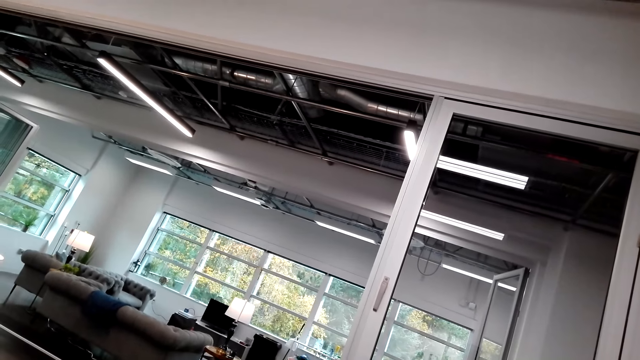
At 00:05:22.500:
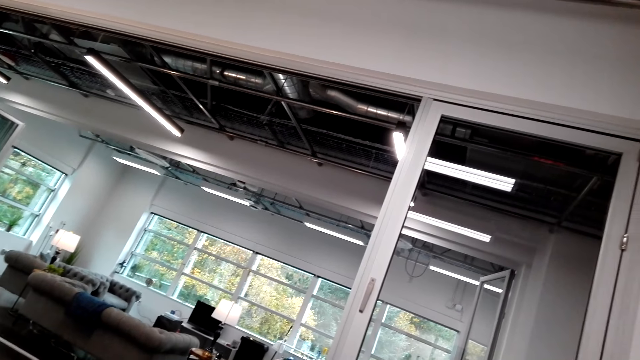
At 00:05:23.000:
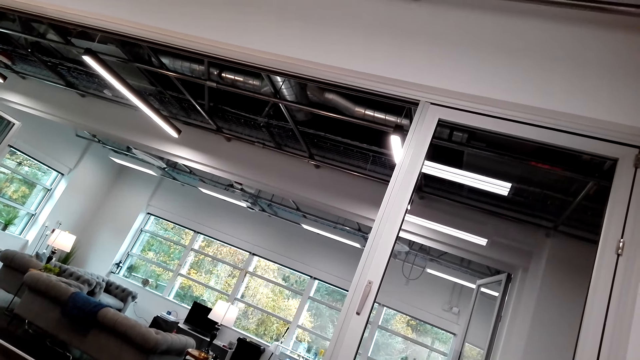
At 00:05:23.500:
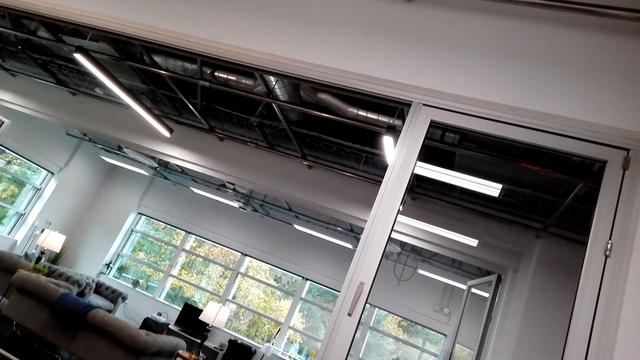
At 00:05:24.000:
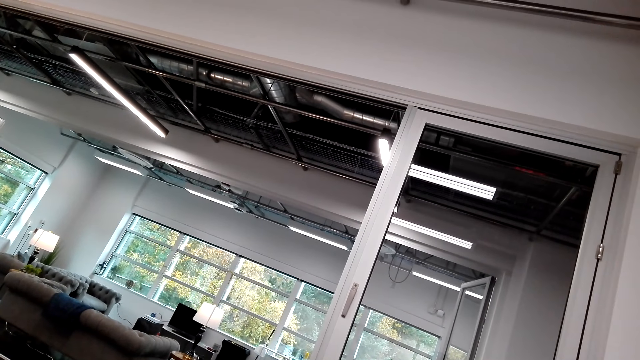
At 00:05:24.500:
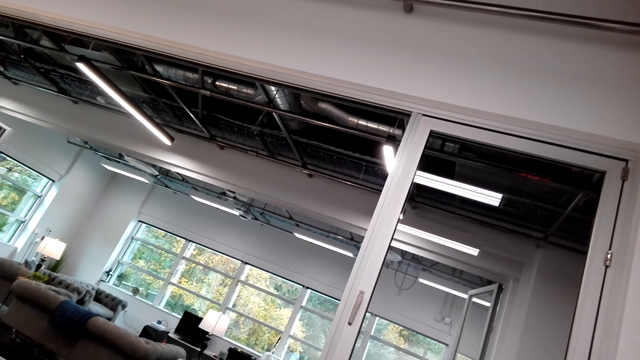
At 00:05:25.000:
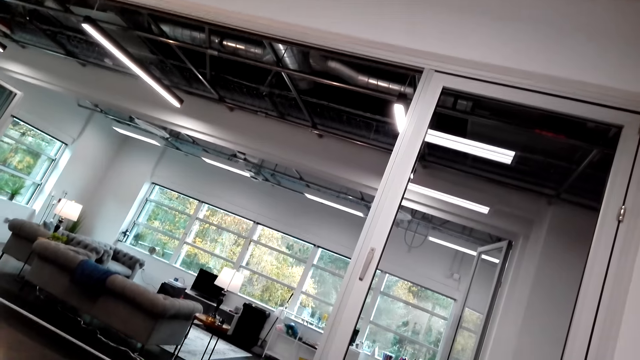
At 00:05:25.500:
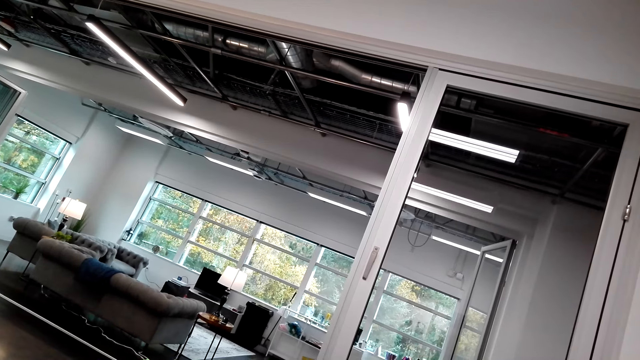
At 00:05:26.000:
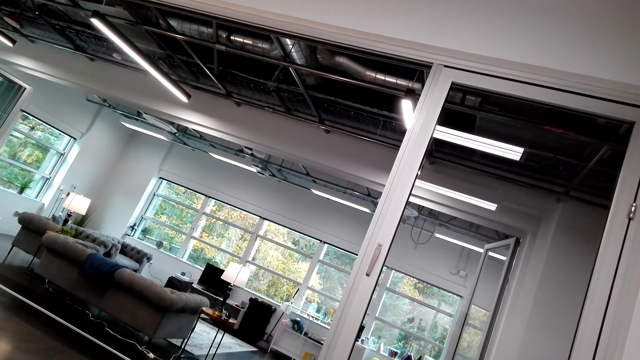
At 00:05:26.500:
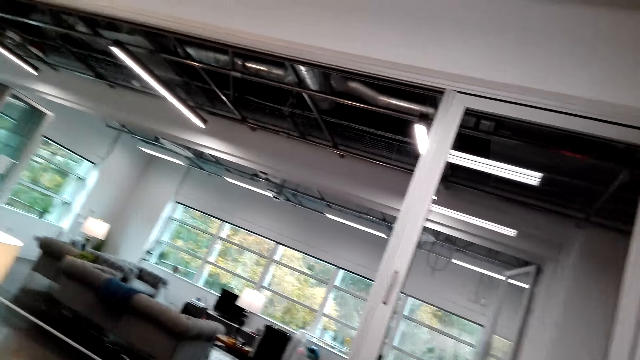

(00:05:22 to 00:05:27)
The camera wearer interacts with a woman.

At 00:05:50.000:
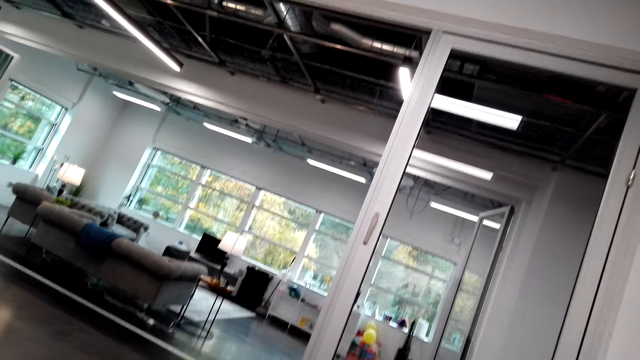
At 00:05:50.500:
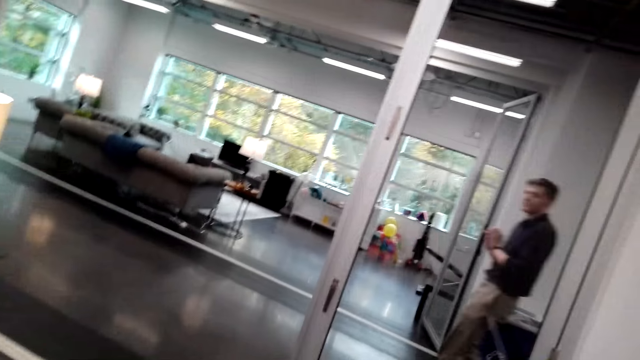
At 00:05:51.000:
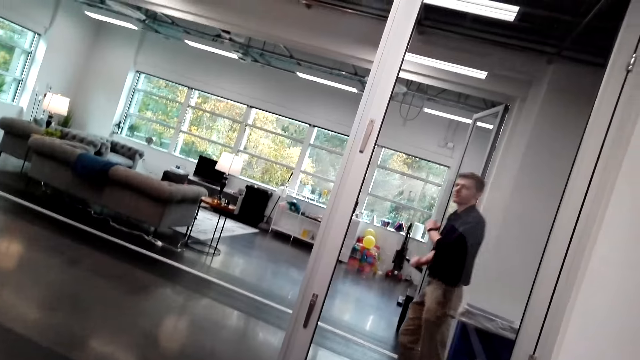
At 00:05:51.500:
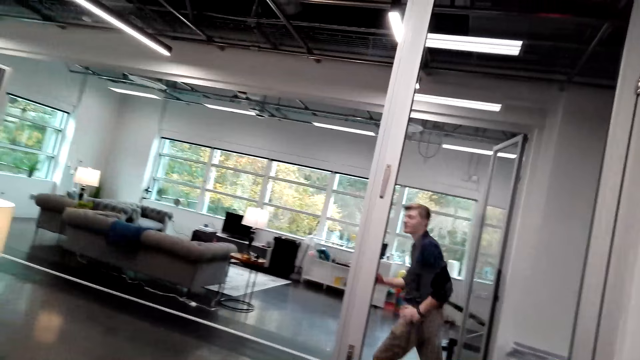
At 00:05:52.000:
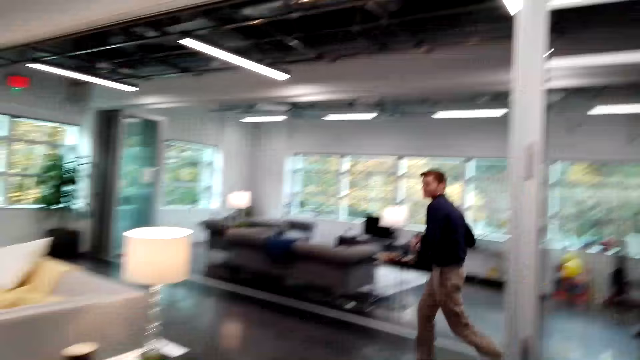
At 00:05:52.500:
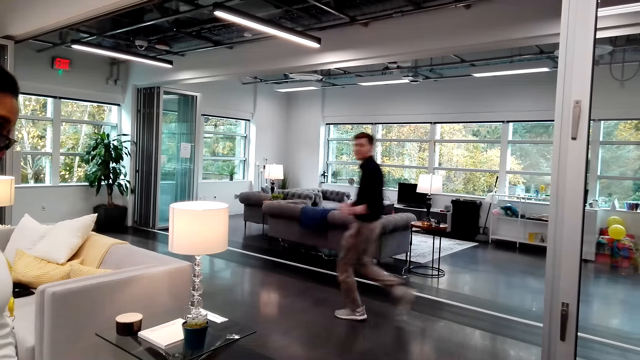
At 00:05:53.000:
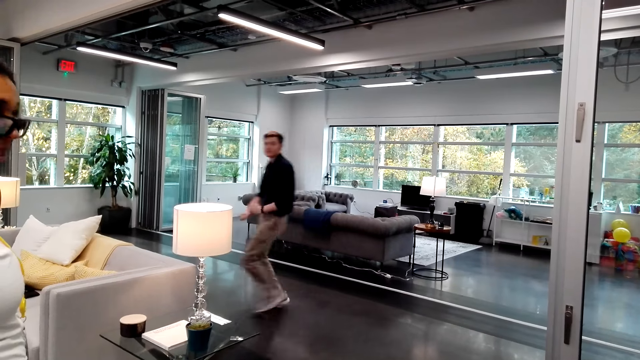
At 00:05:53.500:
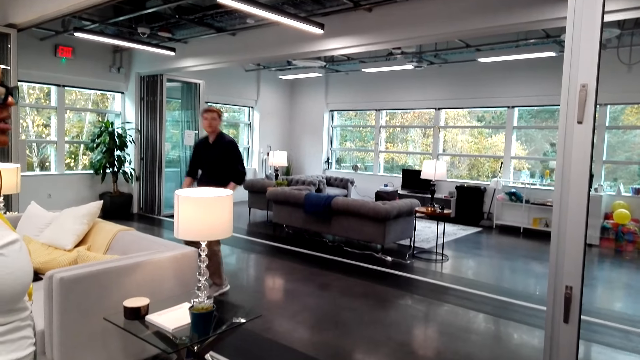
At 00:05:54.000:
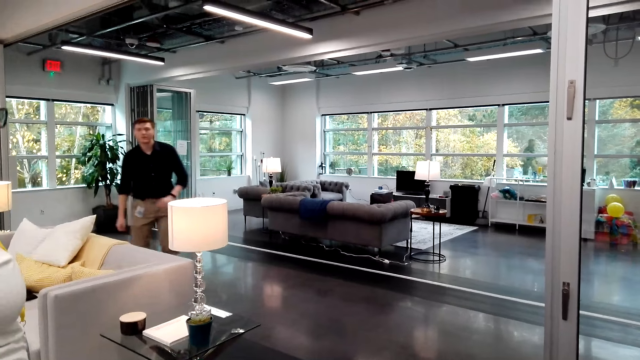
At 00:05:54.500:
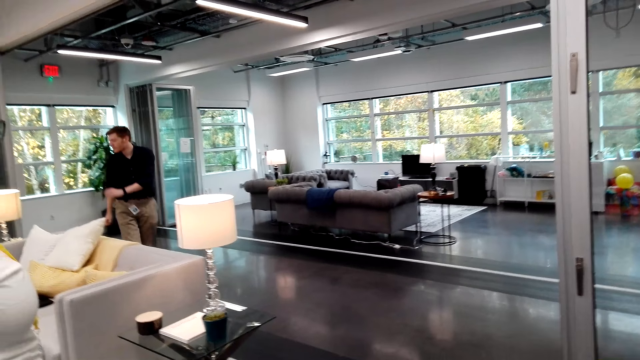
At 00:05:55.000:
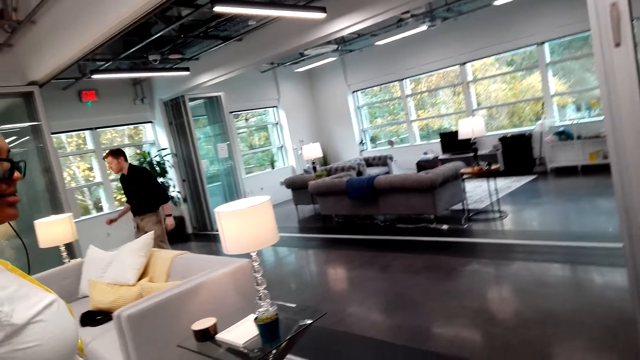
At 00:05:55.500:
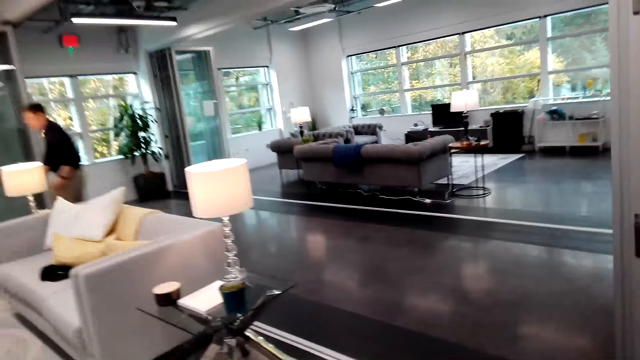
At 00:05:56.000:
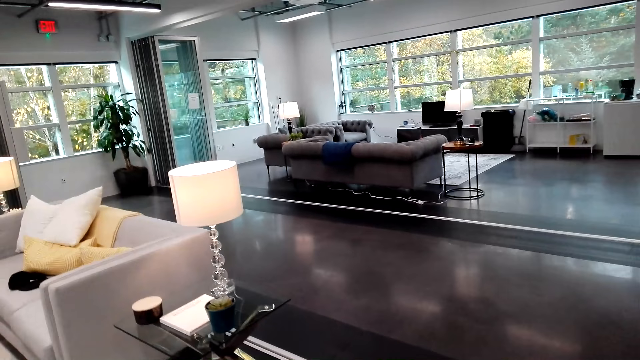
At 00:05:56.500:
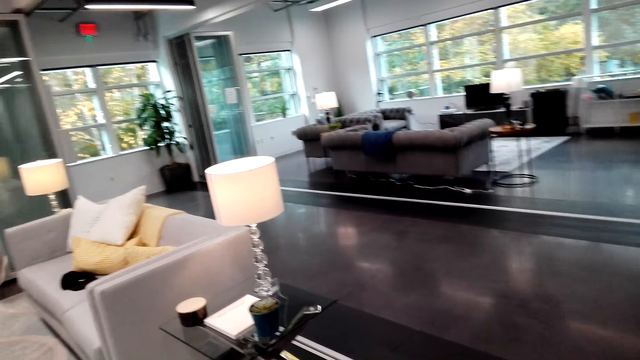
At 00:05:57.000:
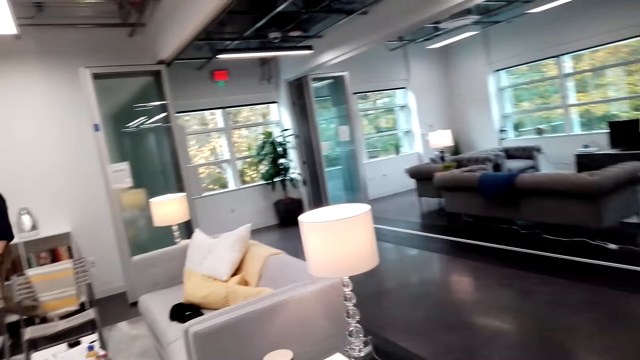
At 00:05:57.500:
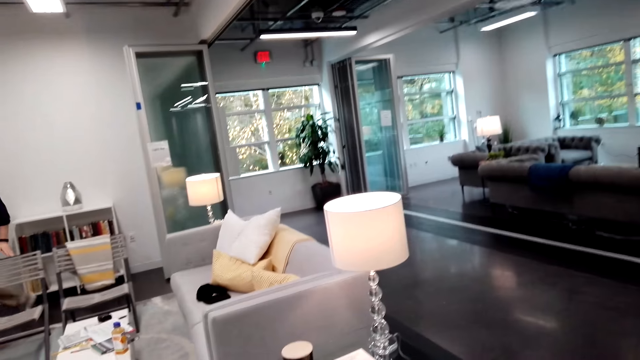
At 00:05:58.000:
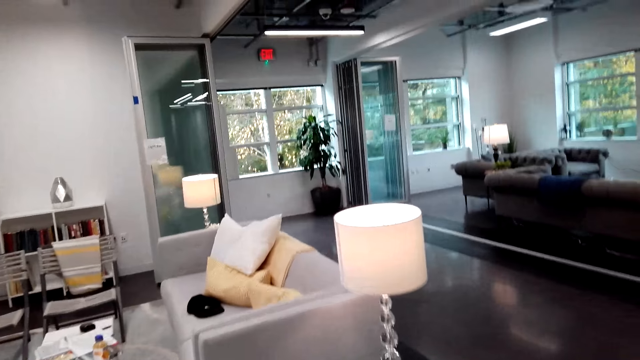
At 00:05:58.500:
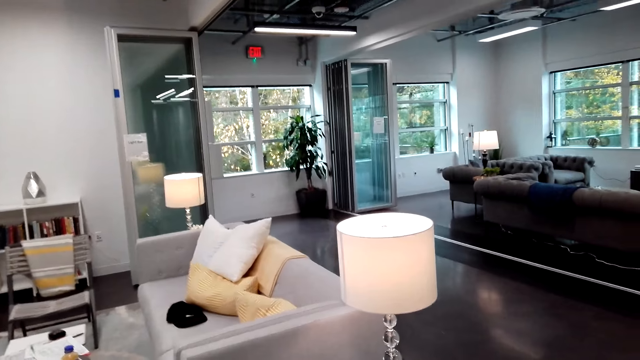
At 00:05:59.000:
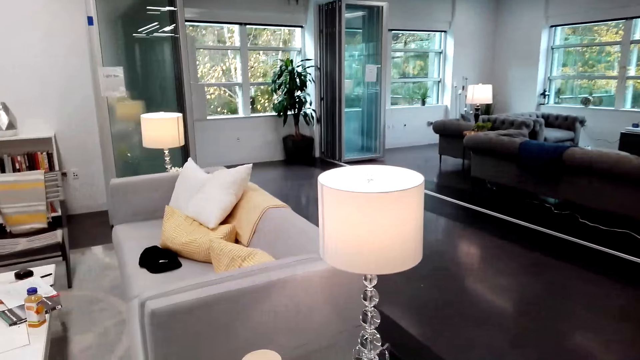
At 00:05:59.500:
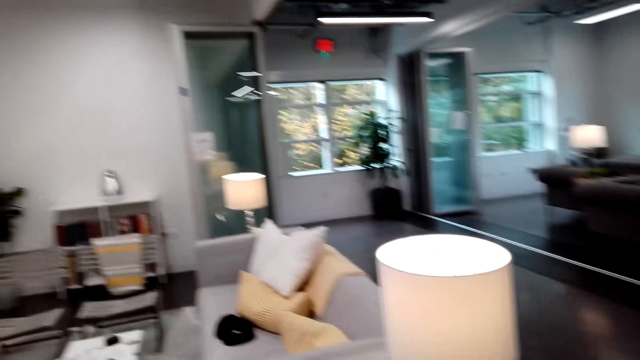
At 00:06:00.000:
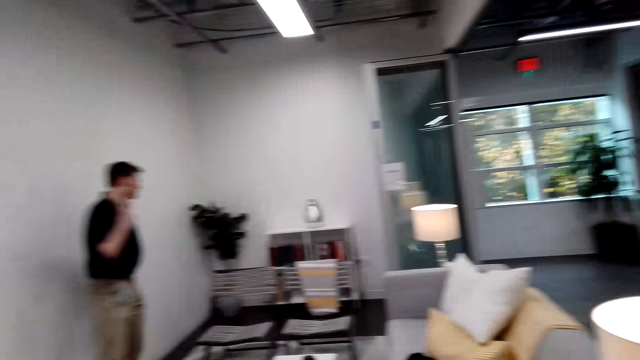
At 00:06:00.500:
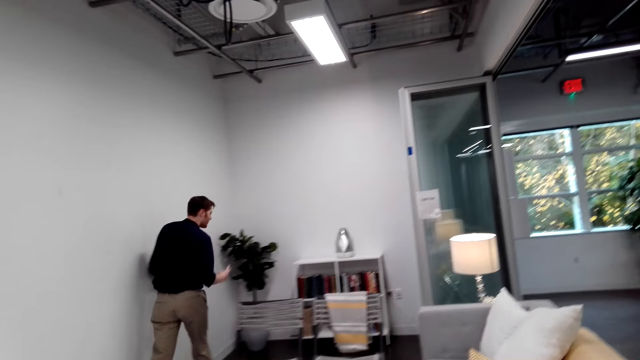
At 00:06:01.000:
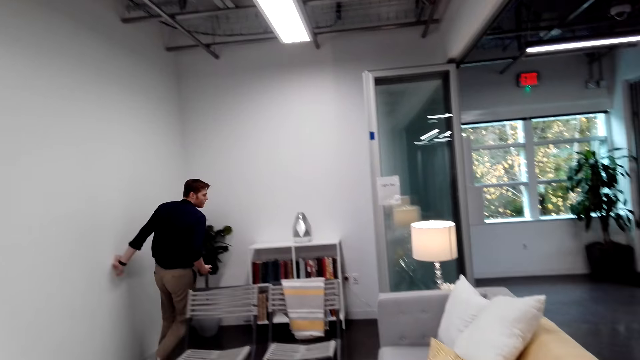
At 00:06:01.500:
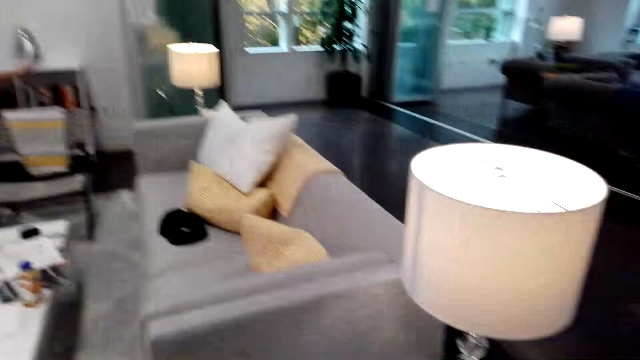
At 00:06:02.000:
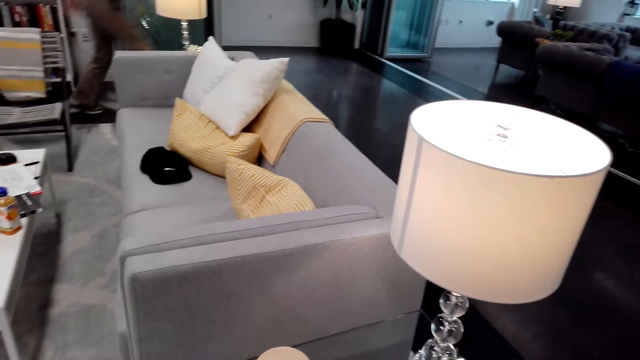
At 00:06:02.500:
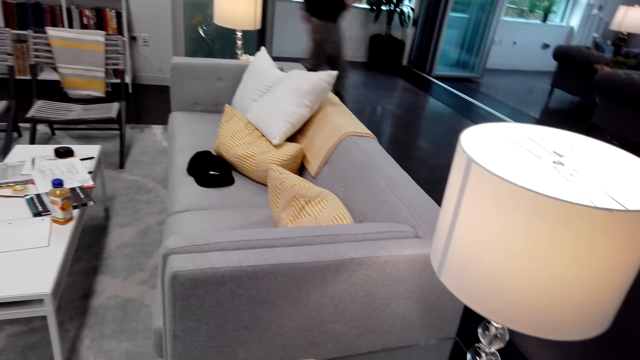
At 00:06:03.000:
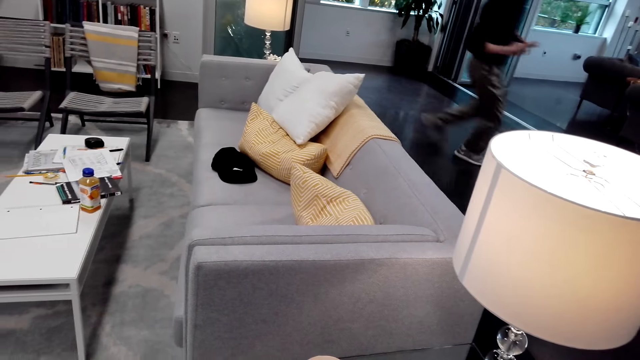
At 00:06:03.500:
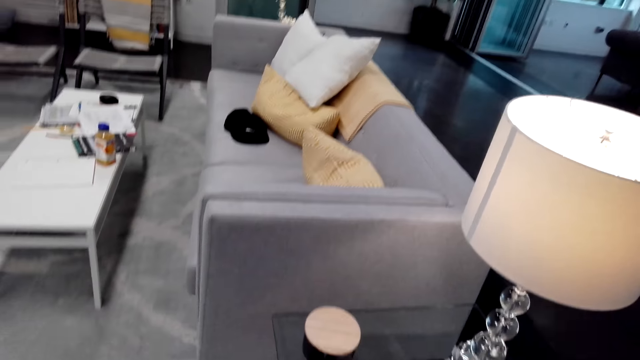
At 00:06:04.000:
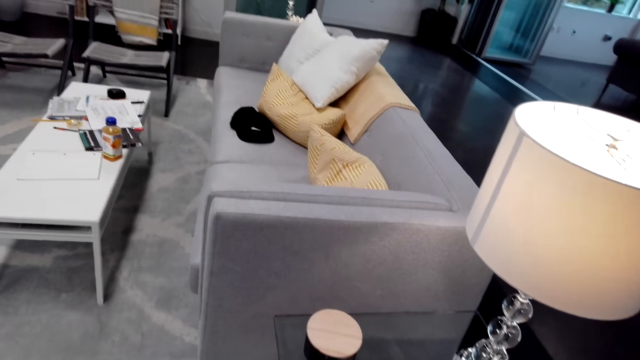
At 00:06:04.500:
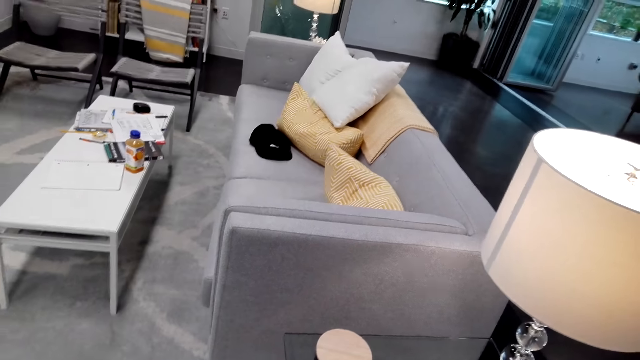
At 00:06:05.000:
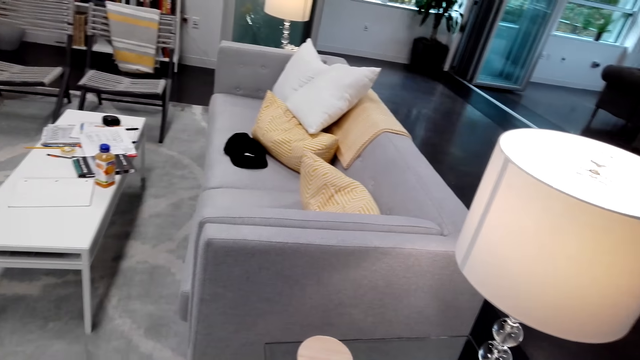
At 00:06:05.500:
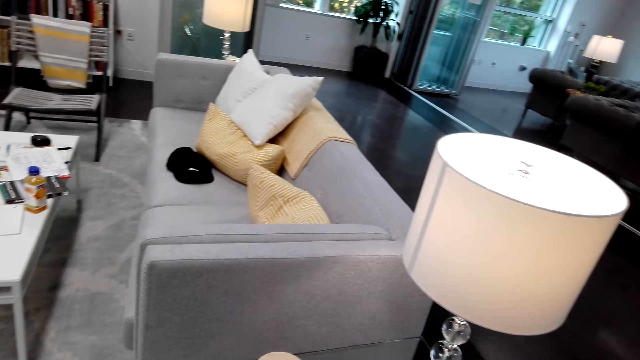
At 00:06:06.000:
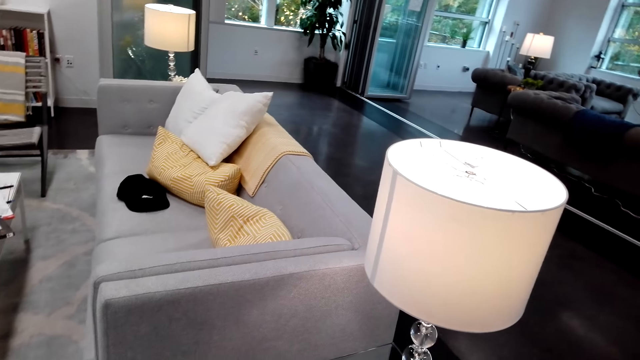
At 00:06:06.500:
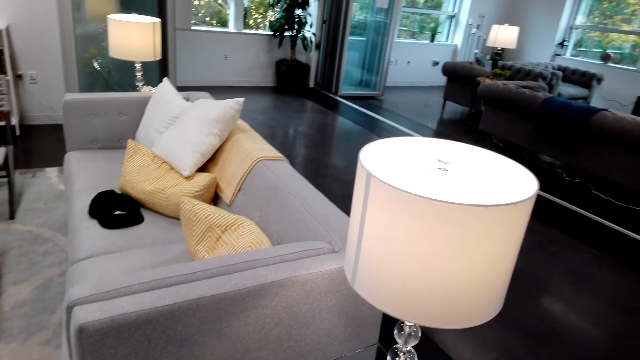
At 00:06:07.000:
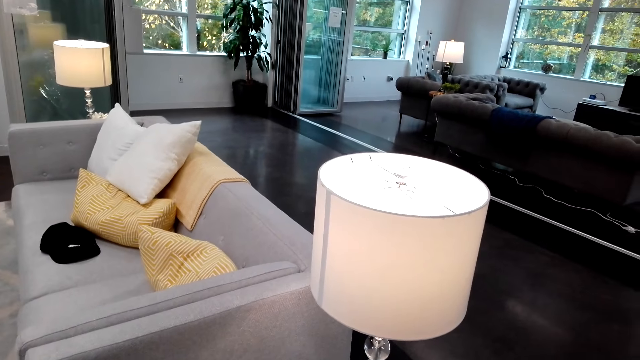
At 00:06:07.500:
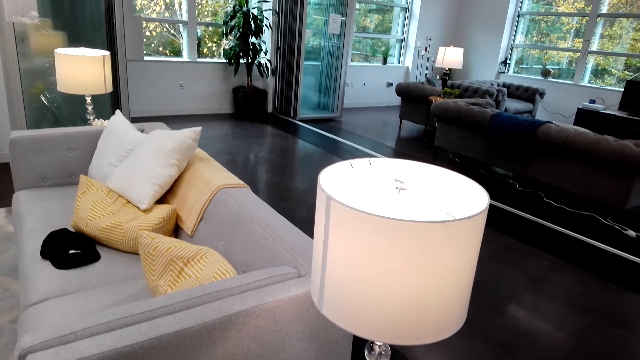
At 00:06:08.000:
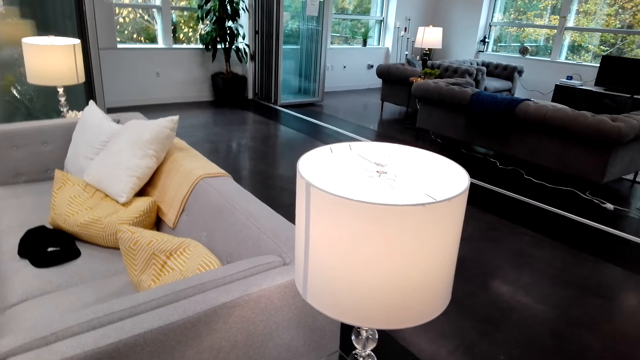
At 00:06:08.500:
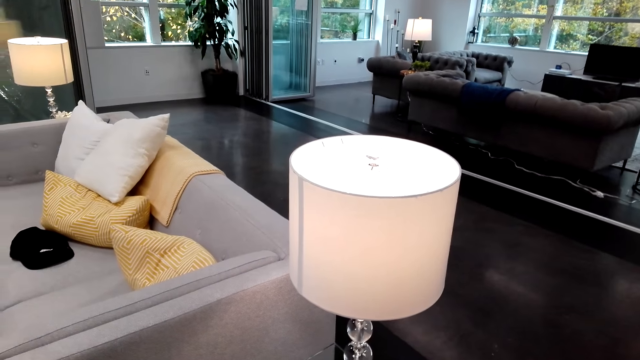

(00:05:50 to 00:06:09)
A man runs around the room. The camera wearer walks around the room. The man walks around the room and runs around the room. The camera wearer interacts with a woman.
